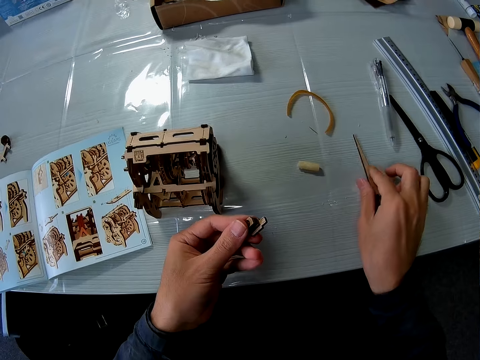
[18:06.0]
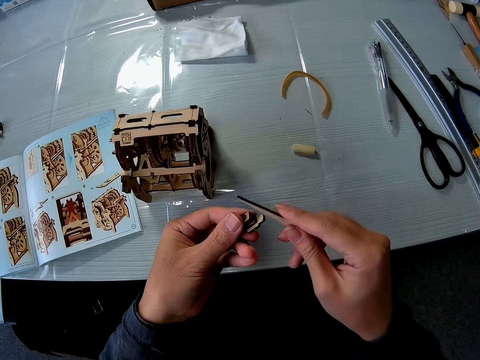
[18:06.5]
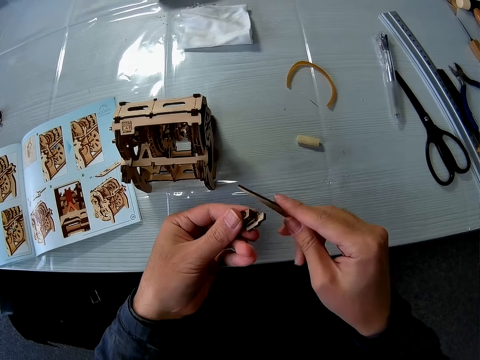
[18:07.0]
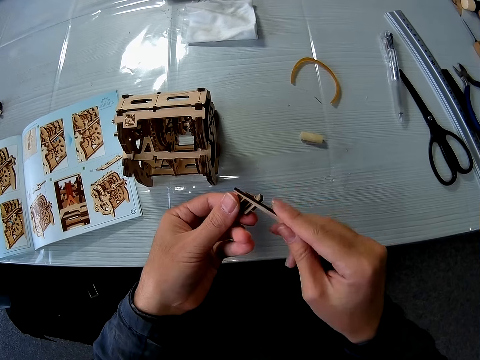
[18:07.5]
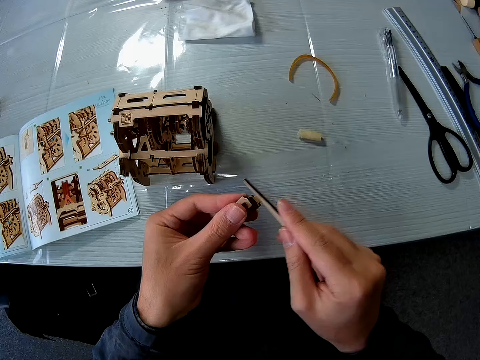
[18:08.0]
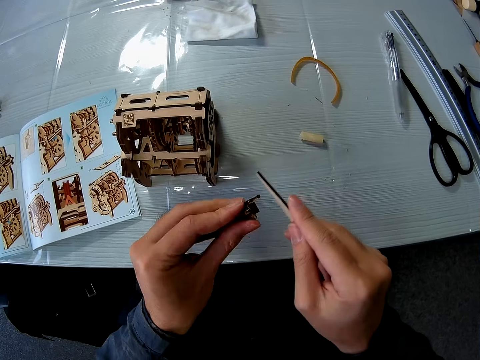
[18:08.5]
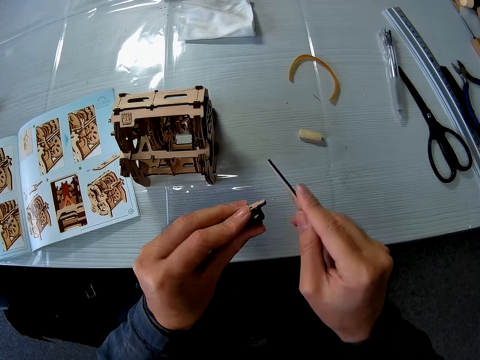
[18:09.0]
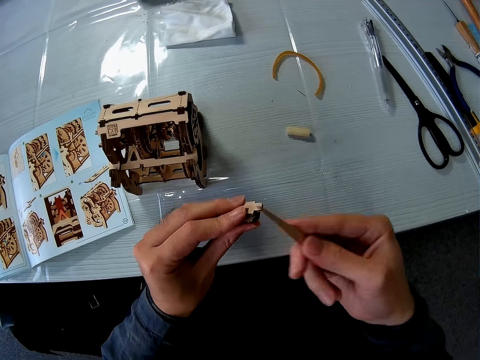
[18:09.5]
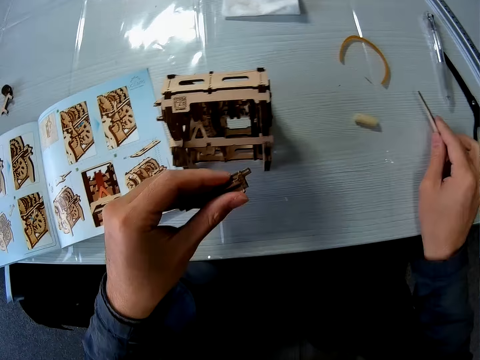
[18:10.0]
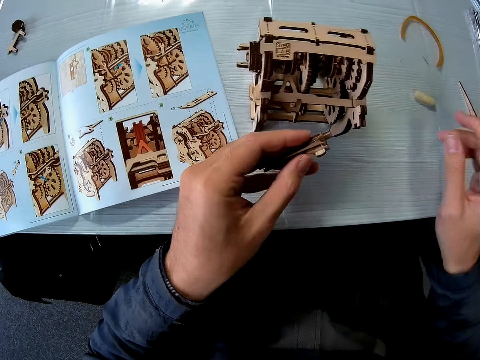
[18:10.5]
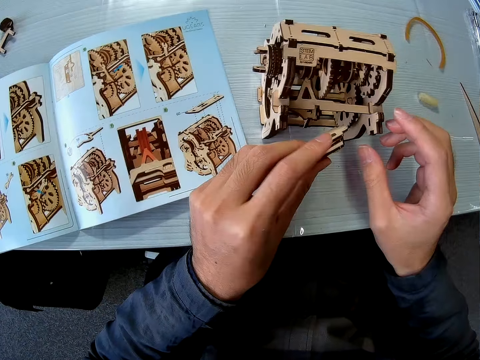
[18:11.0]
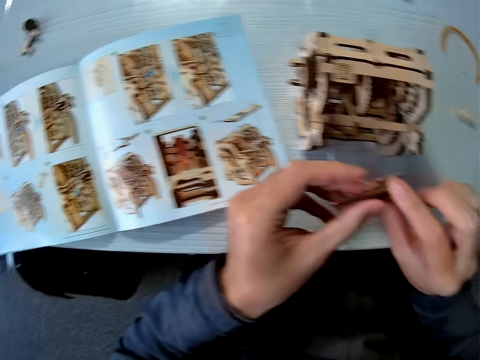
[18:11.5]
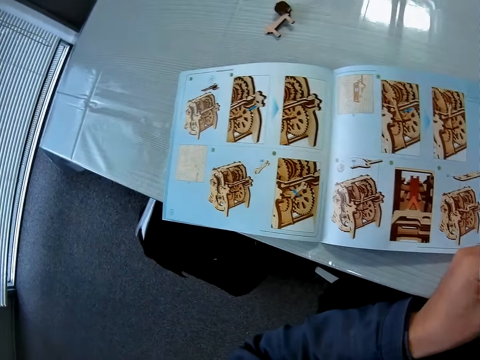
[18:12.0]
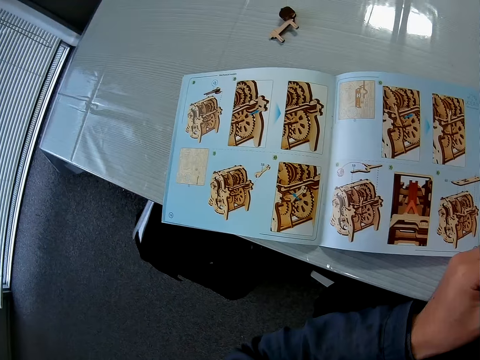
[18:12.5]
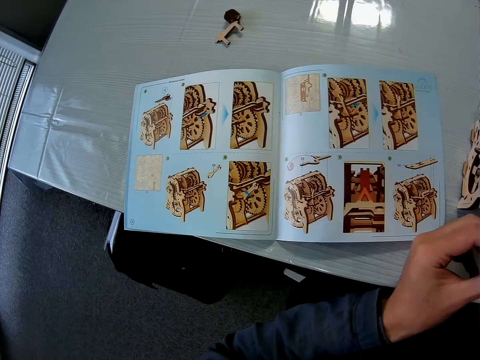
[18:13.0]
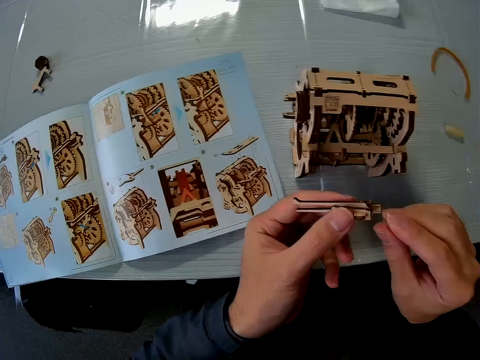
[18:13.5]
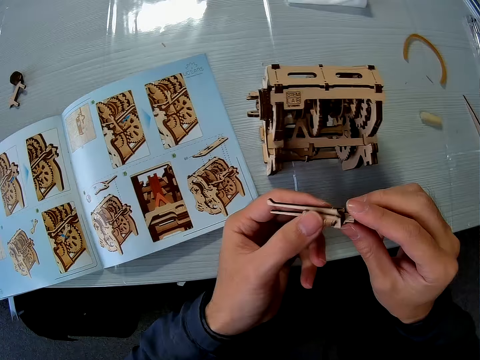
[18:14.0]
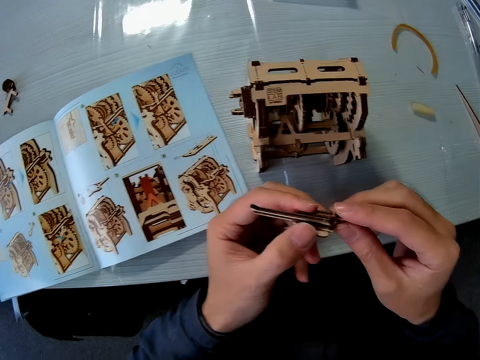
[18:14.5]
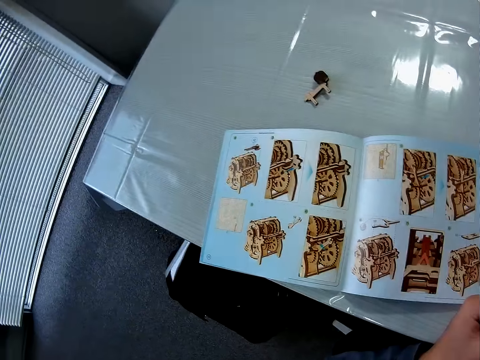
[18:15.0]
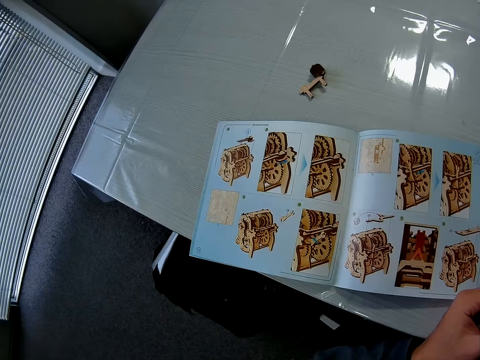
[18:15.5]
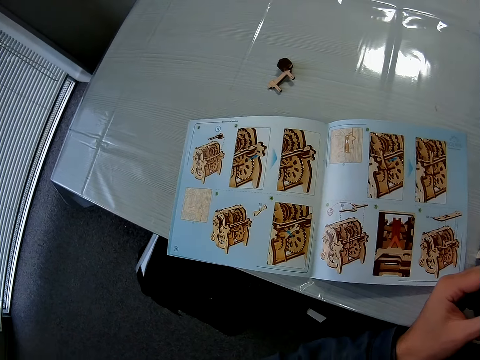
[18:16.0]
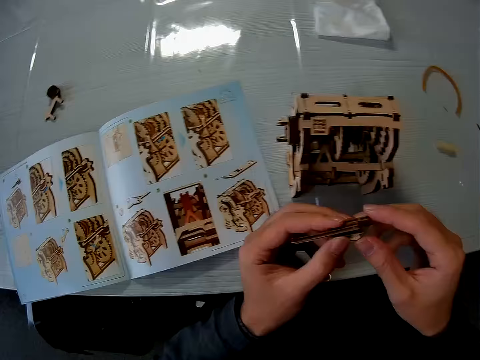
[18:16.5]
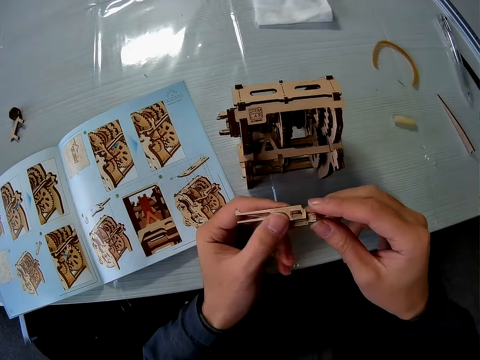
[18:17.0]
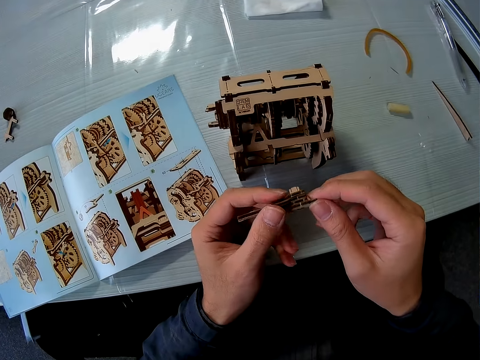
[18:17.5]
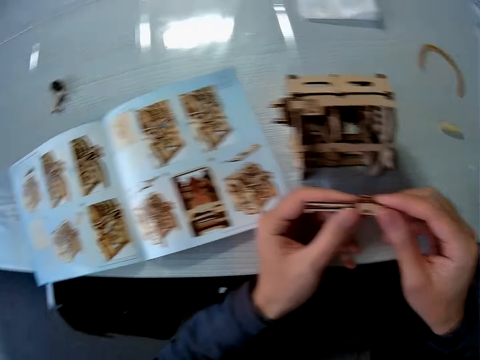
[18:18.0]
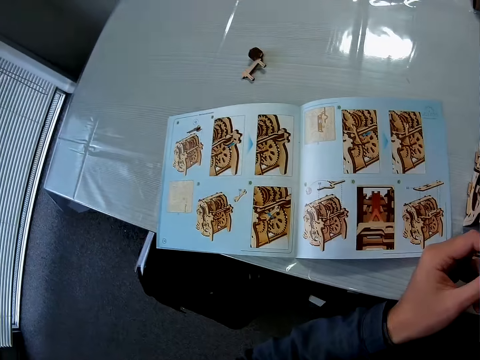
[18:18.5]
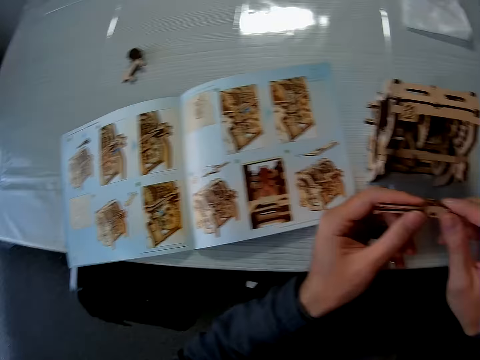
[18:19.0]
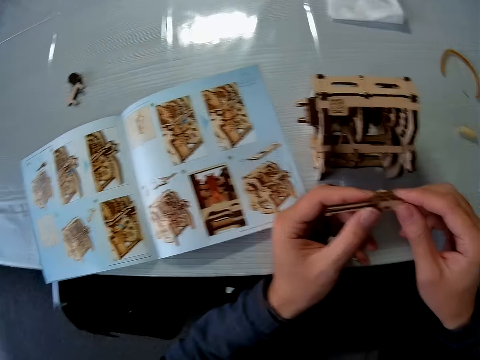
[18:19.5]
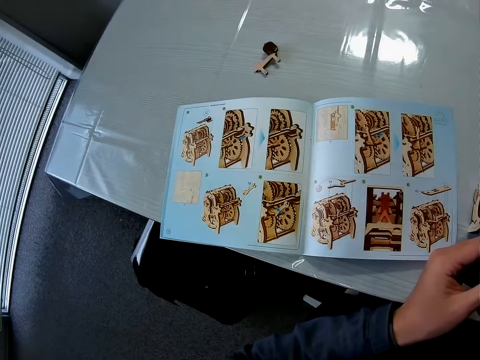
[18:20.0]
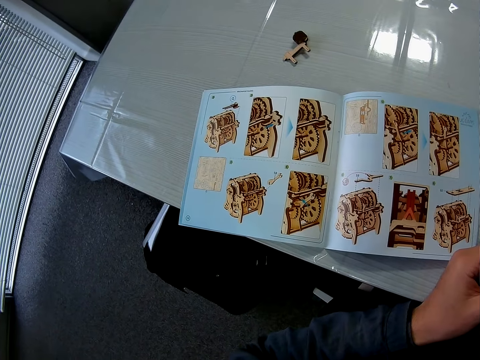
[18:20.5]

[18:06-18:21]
The camera wearer picks up the wood file on the table. They file the ends of the wood piece with the wood file. They drop the wood file on the table. They look at the instructional manual book. They look at the model pieces. They look at the sketch book. They look at the instructional manual book. They fix something. They look at the sketch book.

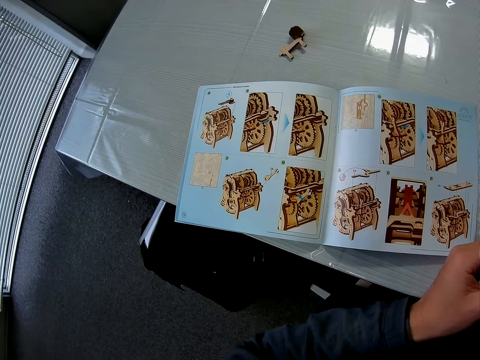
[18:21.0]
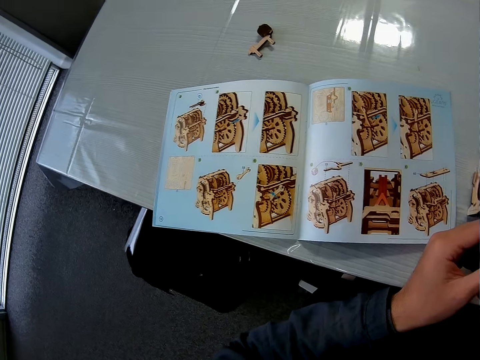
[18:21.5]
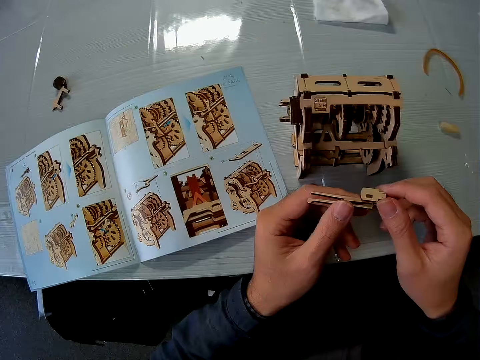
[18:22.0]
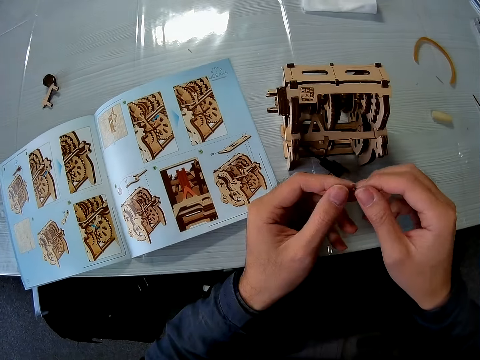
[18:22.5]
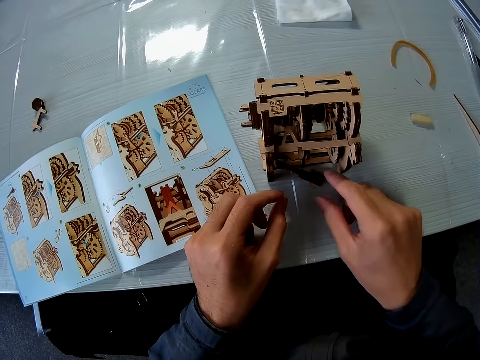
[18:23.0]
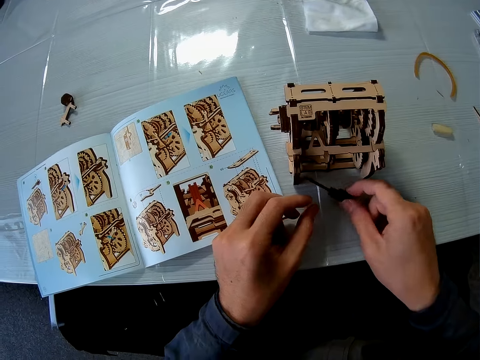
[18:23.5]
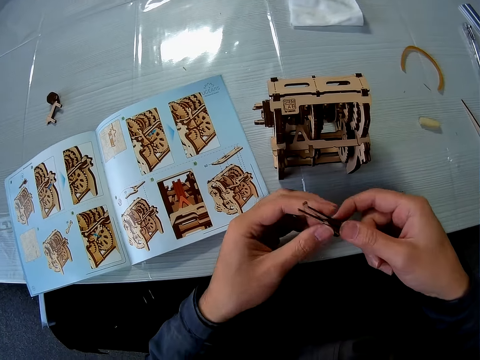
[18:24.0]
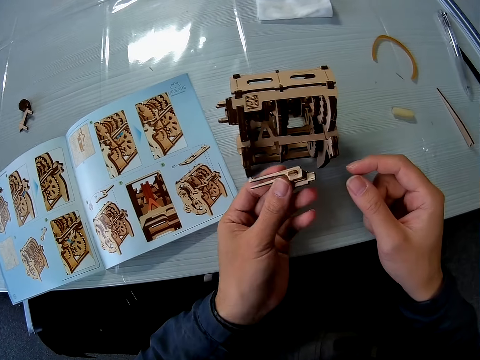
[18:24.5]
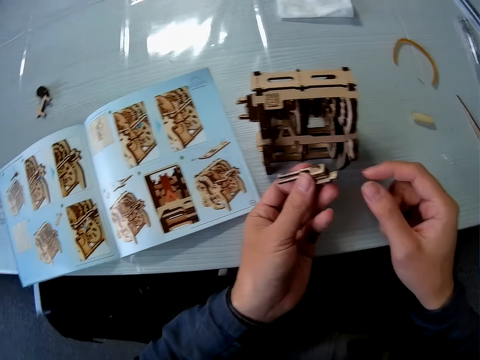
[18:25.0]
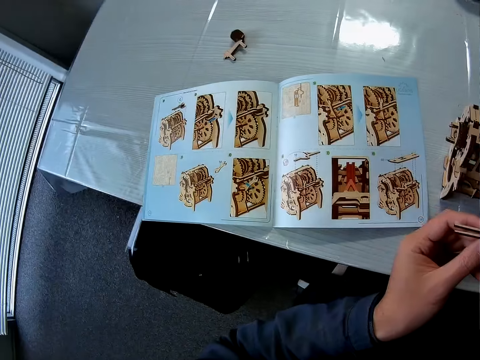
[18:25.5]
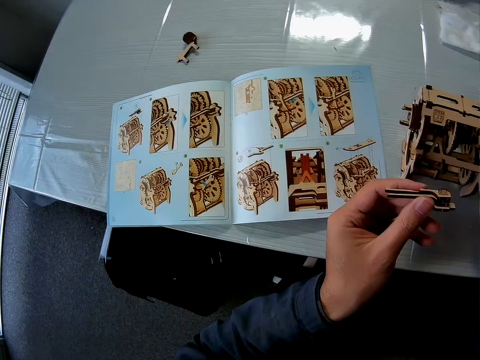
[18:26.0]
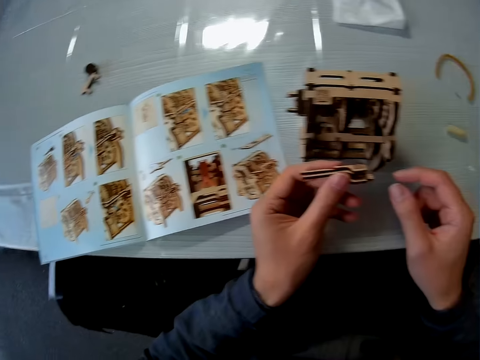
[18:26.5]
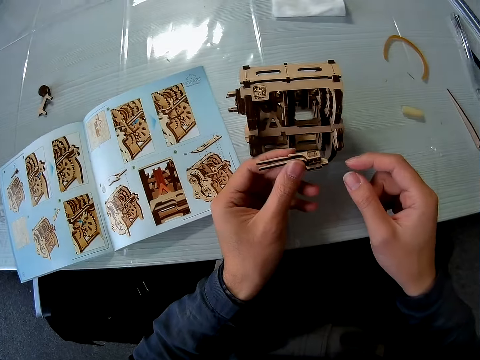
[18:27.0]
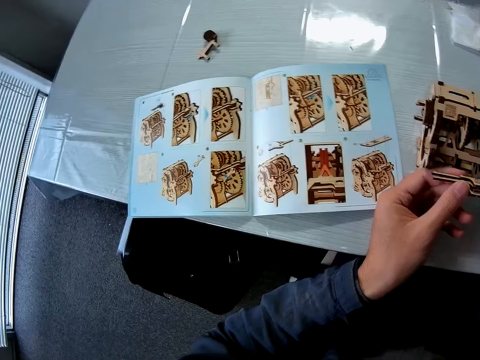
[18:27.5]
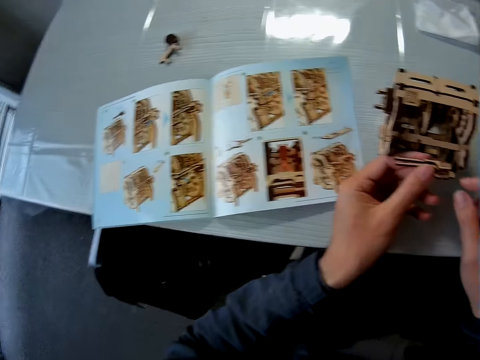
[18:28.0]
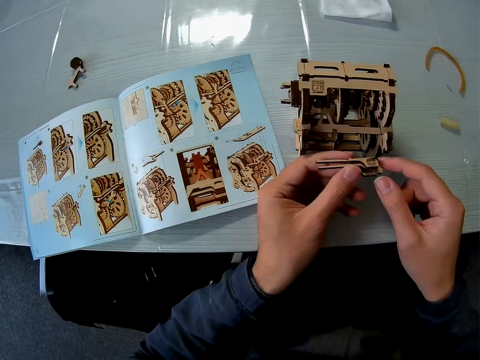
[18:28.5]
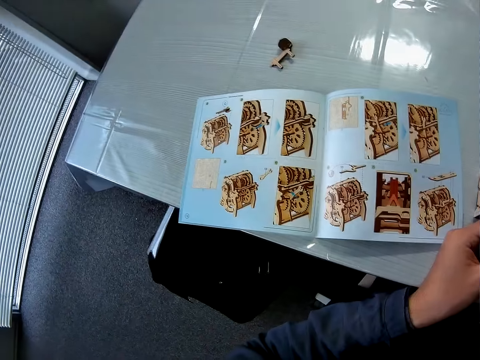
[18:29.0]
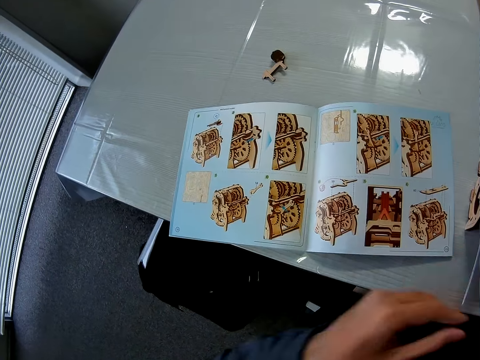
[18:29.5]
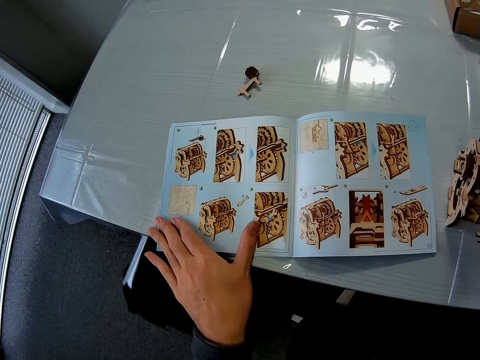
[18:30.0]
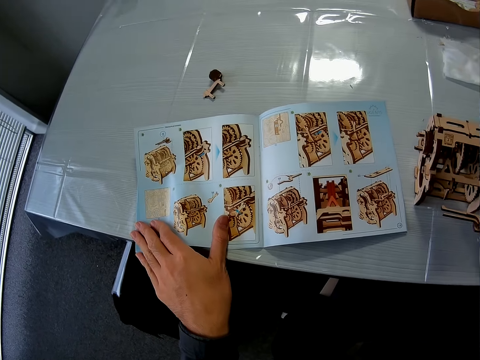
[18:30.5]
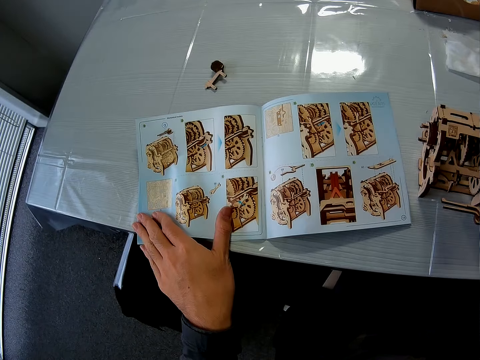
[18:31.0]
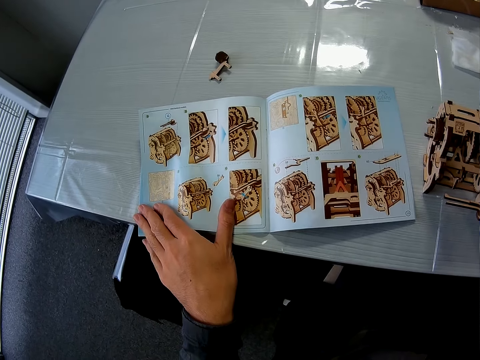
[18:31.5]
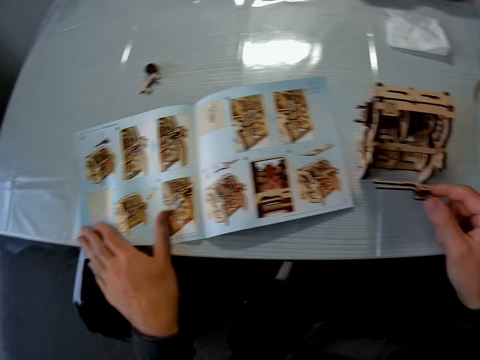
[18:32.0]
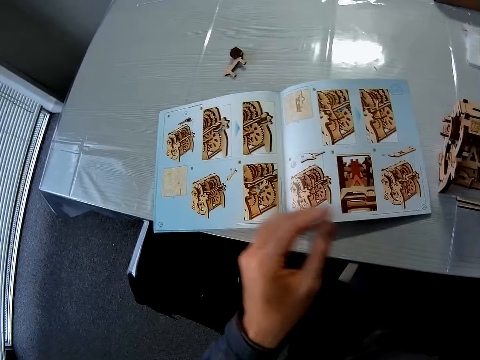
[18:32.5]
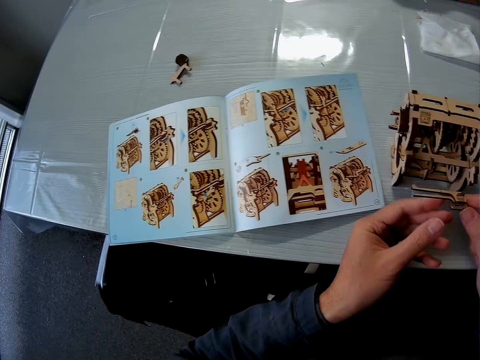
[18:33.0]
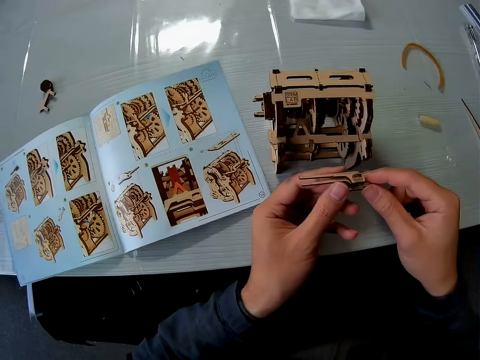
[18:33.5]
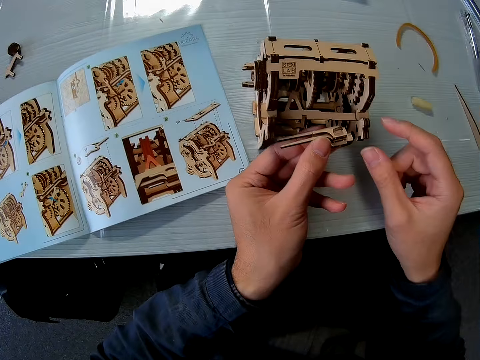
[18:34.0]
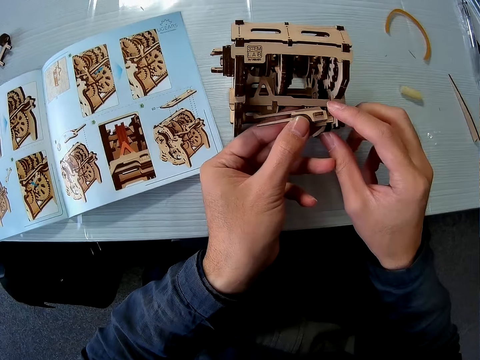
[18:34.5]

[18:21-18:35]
The camera wearer drops the wood piece on the table. They pick up the wood piece on the table. They look at the sketch book. They touch the sketch book on the table. They look at something.
